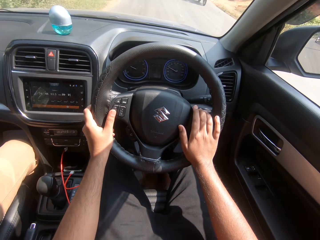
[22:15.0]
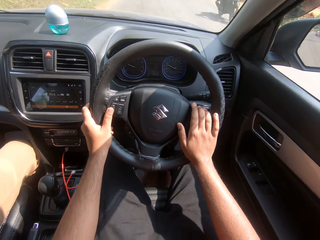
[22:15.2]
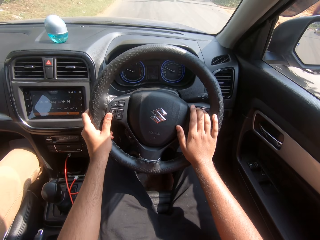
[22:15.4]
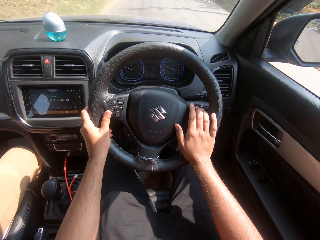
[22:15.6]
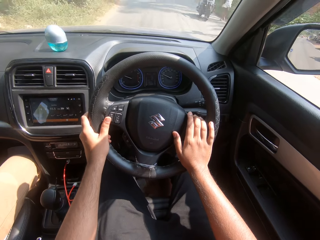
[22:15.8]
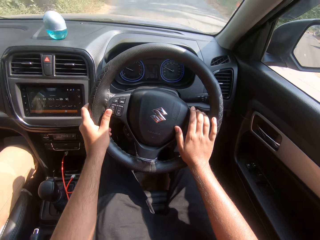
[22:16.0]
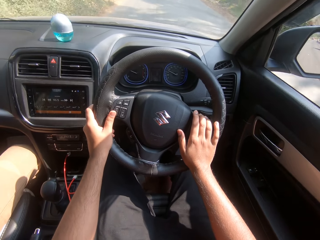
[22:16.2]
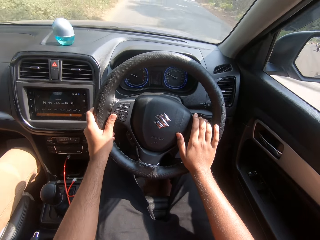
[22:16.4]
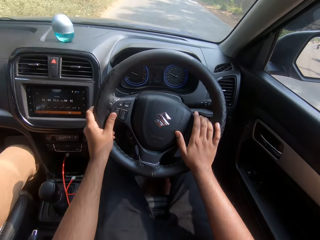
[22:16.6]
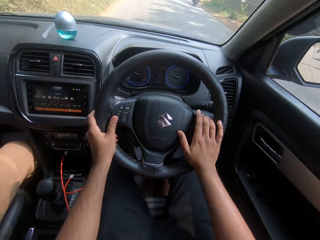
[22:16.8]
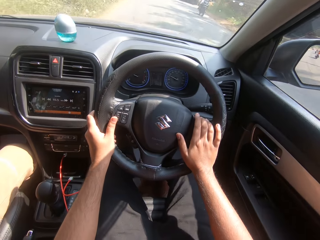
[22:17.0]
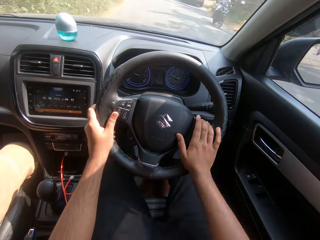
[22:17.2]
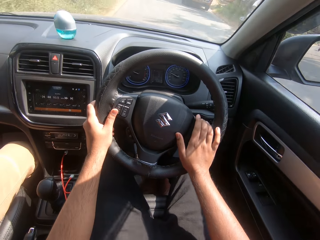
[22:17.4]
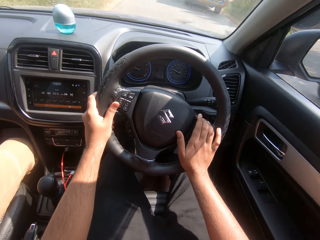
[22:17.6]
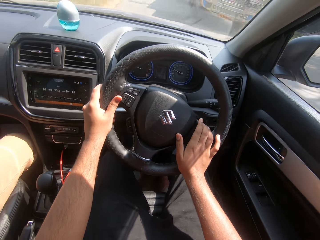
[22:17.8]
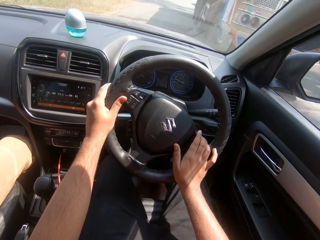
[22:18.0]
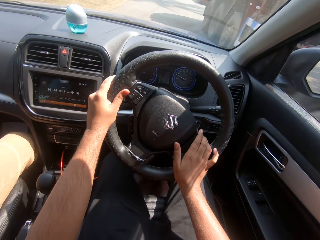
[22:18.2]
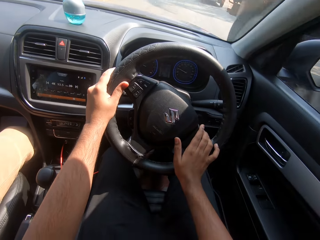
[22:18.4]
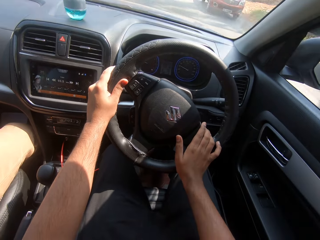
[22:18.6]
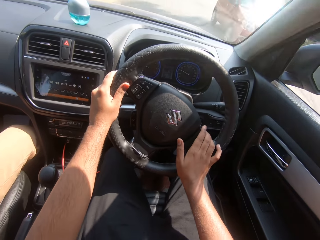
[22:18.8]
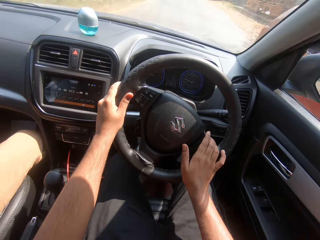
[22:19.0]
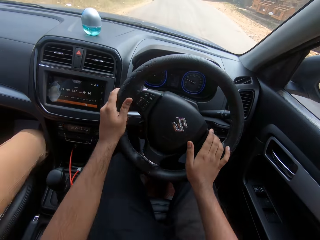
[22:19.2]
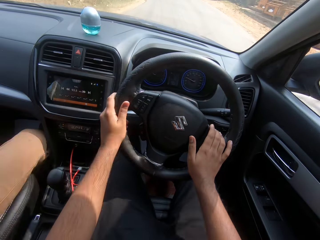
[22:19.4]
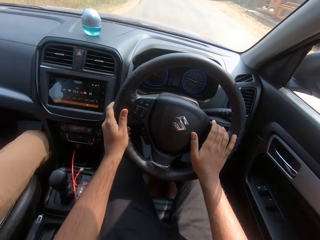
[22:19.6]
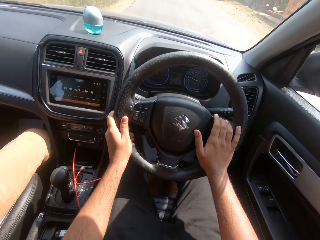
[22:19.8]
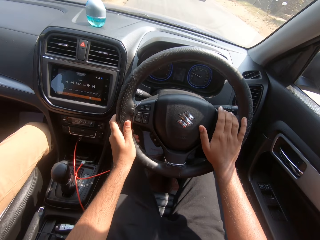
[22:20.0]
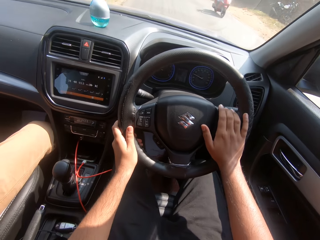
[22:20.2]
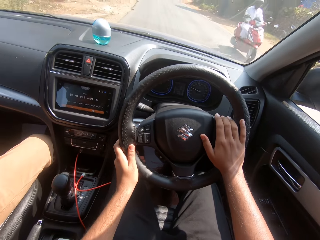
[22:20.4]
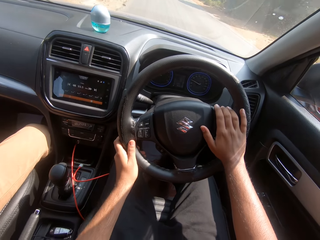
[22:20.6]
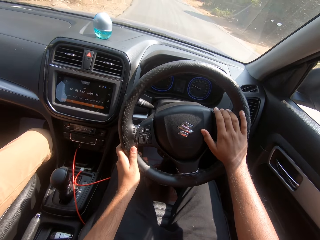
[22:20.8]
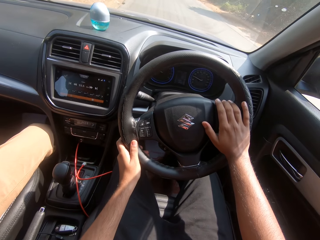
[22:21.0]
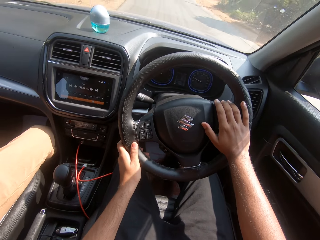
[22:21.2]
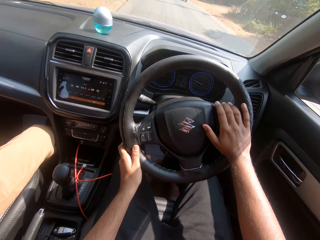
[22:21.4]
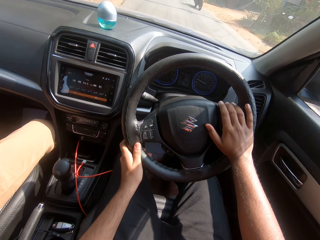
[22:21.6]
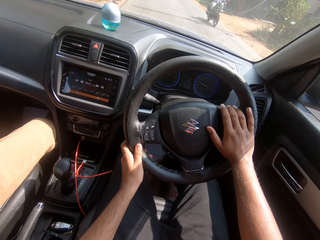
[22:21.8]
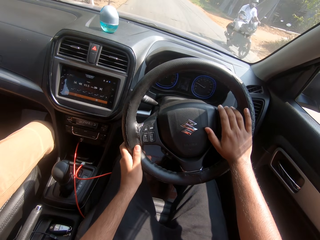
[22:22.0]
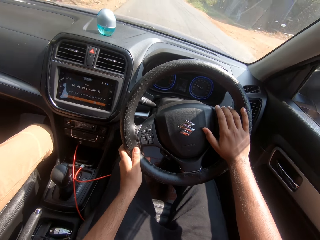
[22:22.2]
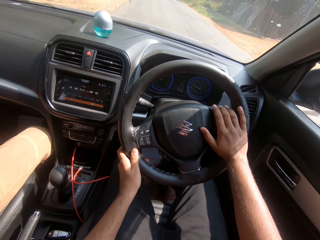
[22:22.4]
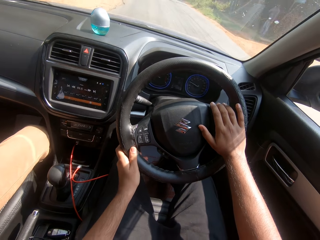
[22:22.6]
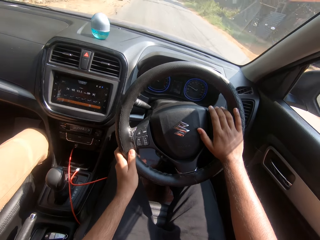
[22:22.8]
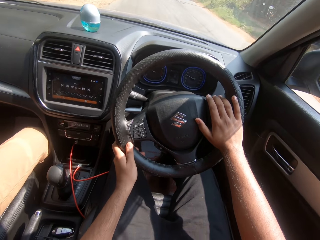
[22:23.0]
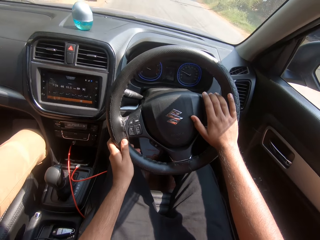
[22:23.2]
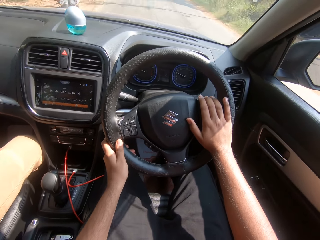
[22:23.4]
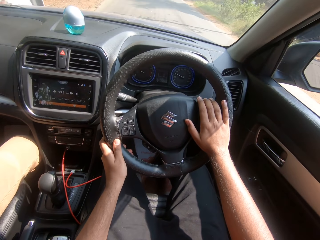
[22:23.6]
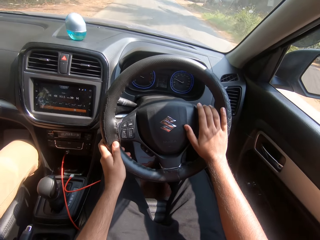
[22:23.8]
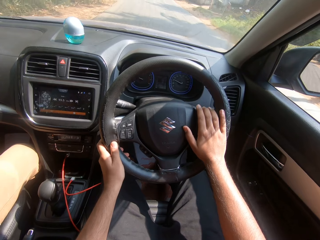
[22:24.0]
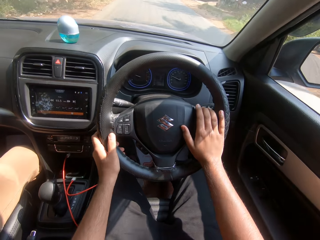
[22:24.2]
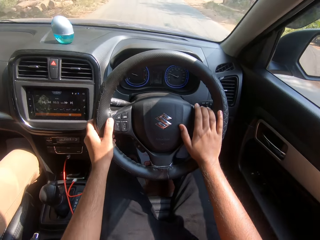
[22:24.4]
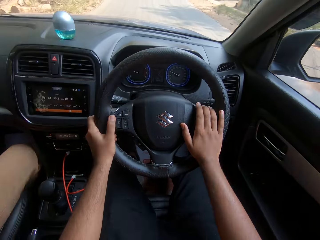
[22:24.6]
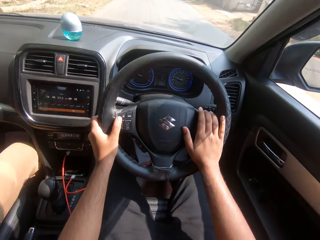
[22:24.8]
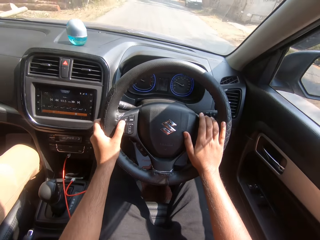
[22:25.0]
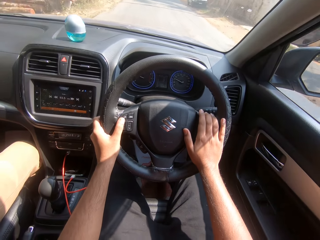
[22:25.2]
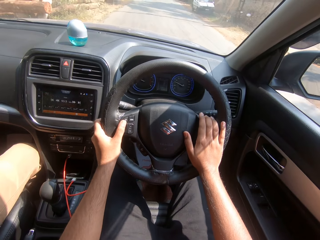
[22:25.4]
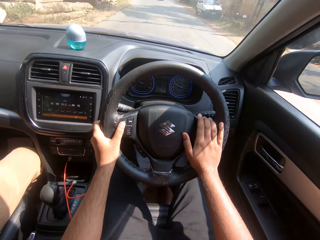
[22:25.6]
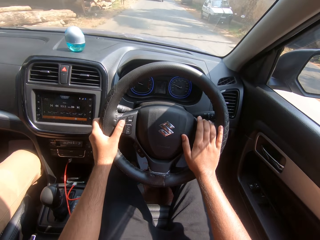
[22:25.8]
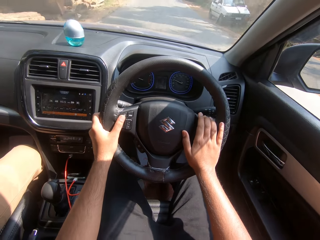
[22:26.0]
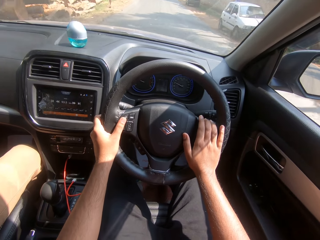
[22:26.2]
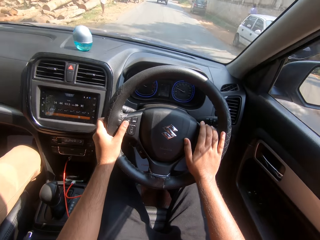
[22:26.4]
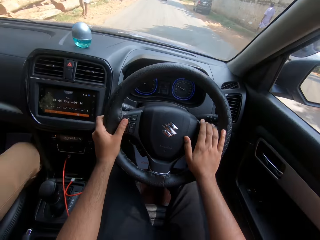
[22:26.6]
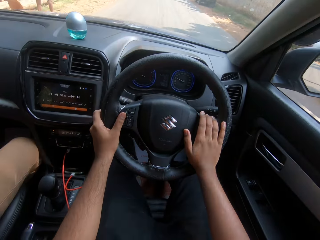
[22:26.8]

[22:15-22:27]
A motorcycle drives past the camera wearer. A motorcycle drives past them repeatedly. A truck drives past them. A red car drives past them. A motorcycle drives past them. A motorcycle drives past them again.

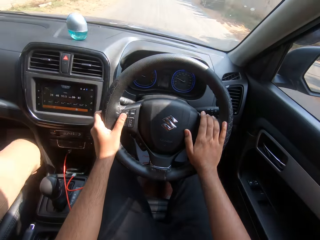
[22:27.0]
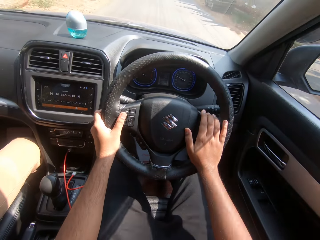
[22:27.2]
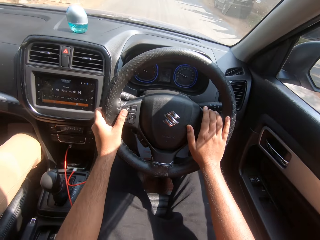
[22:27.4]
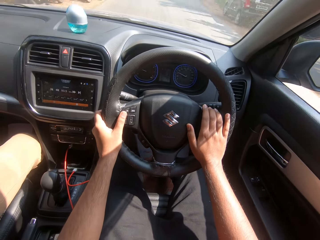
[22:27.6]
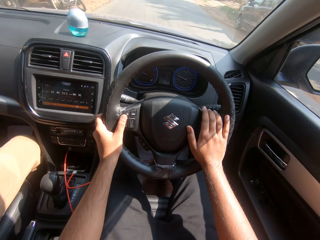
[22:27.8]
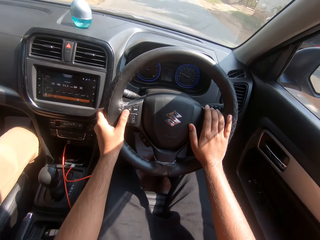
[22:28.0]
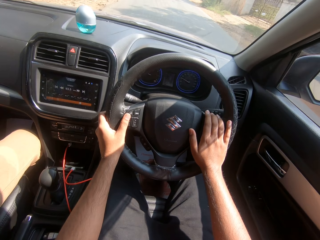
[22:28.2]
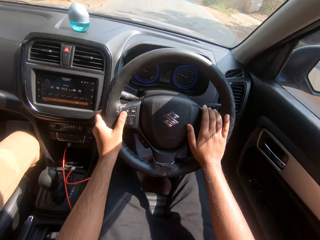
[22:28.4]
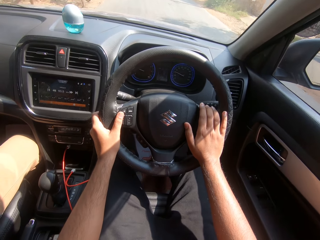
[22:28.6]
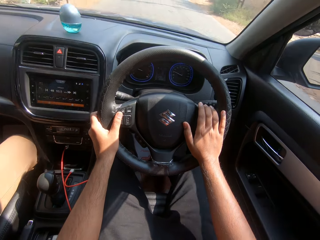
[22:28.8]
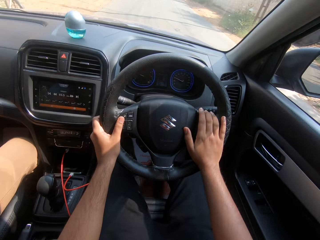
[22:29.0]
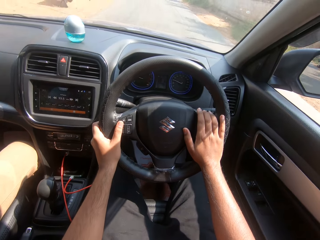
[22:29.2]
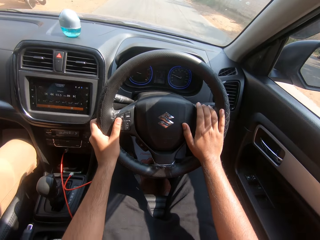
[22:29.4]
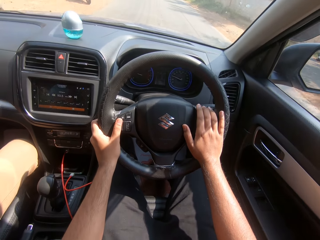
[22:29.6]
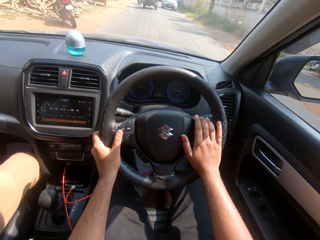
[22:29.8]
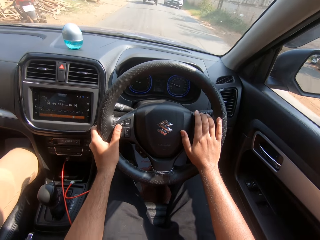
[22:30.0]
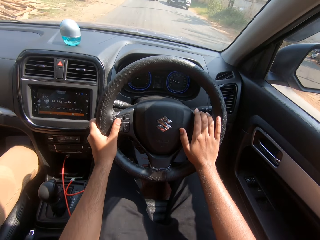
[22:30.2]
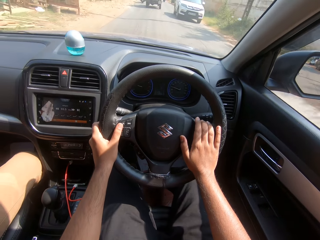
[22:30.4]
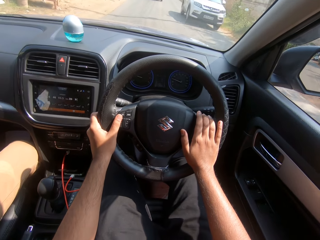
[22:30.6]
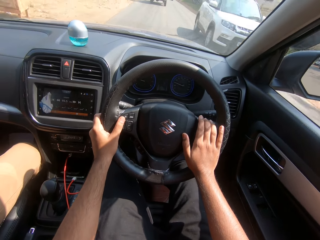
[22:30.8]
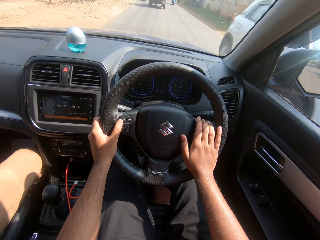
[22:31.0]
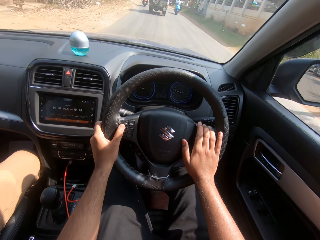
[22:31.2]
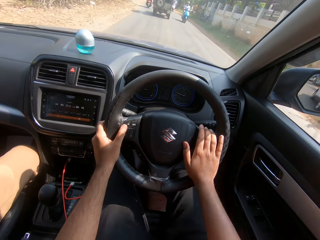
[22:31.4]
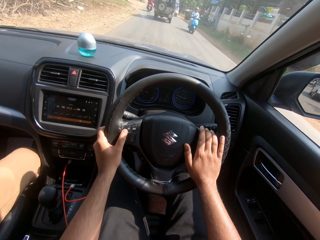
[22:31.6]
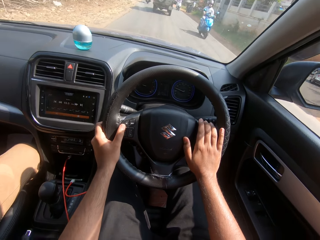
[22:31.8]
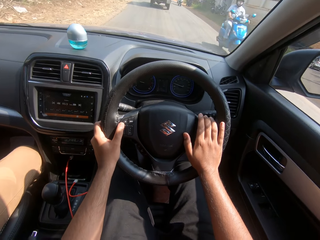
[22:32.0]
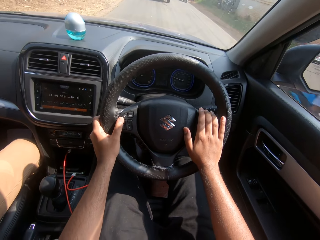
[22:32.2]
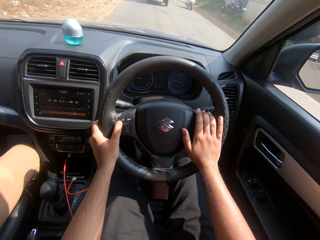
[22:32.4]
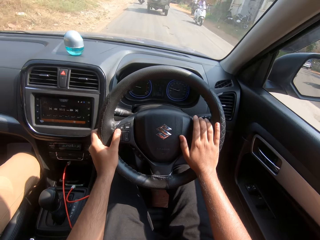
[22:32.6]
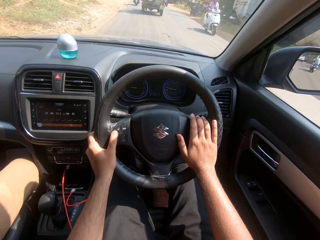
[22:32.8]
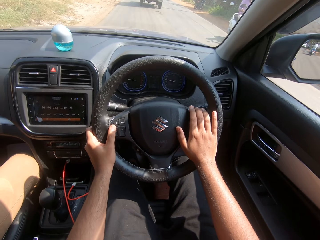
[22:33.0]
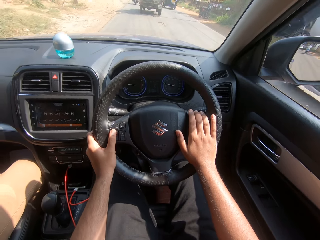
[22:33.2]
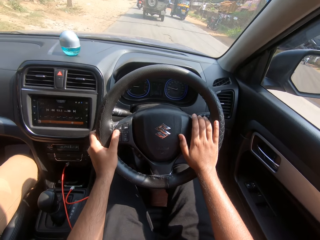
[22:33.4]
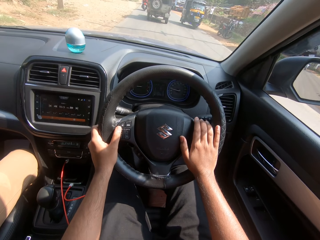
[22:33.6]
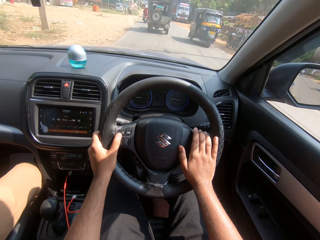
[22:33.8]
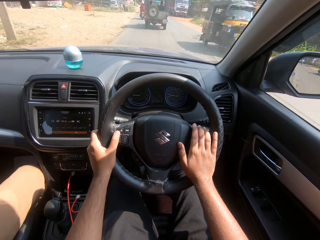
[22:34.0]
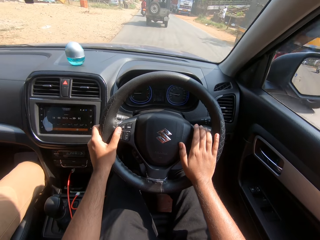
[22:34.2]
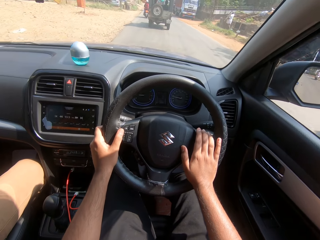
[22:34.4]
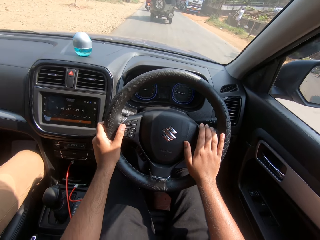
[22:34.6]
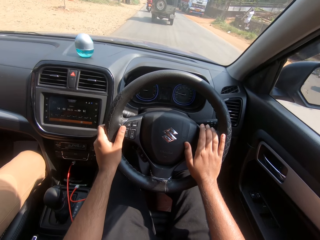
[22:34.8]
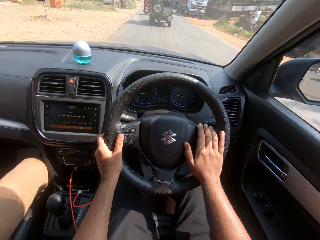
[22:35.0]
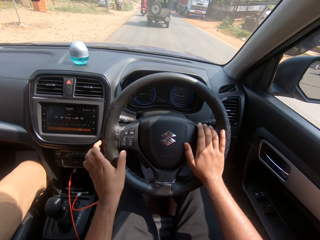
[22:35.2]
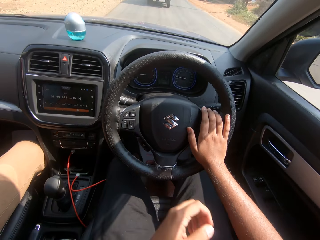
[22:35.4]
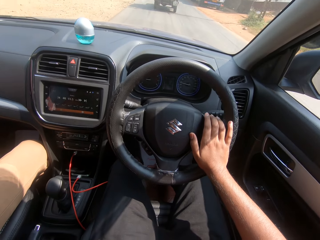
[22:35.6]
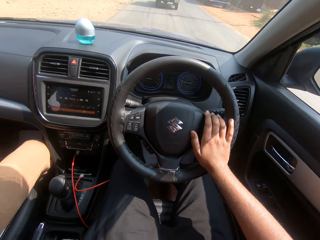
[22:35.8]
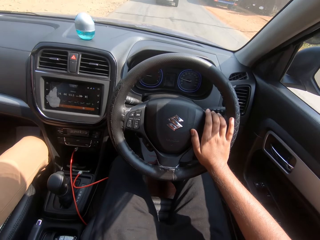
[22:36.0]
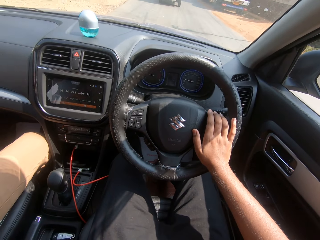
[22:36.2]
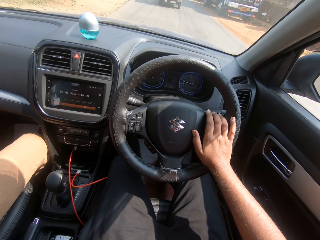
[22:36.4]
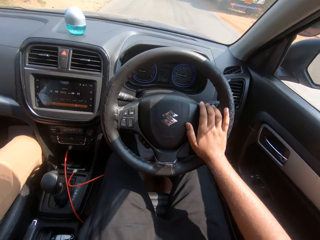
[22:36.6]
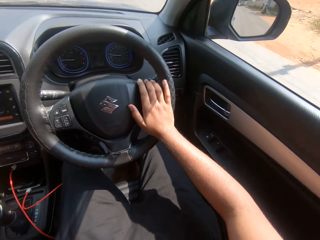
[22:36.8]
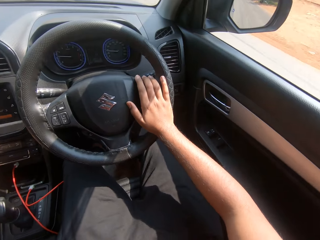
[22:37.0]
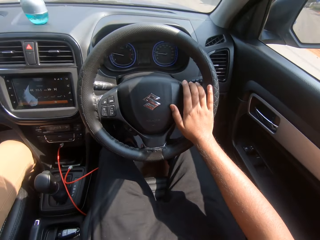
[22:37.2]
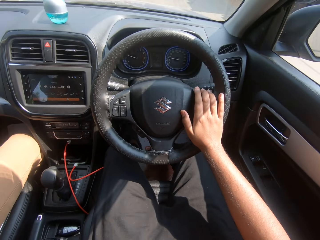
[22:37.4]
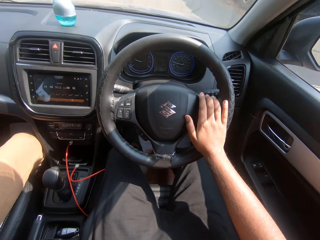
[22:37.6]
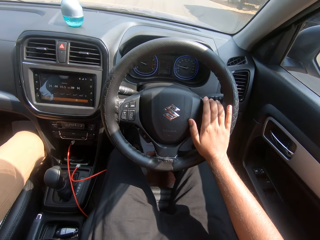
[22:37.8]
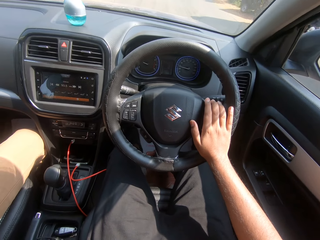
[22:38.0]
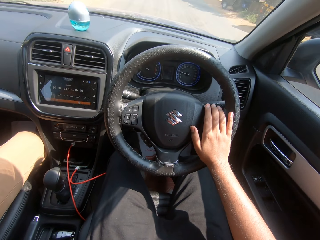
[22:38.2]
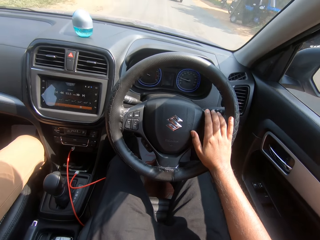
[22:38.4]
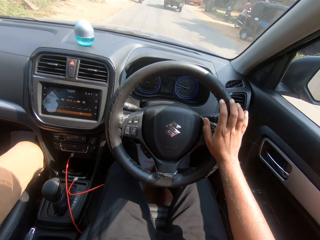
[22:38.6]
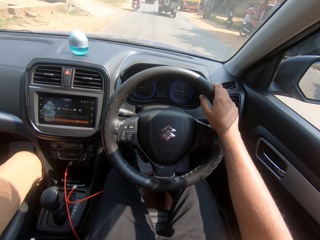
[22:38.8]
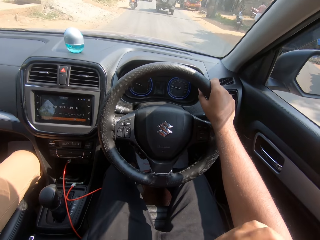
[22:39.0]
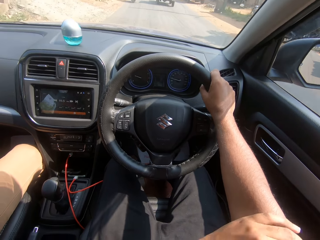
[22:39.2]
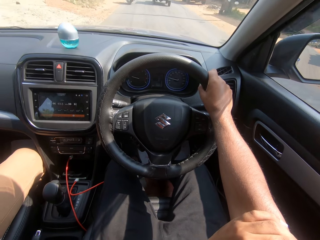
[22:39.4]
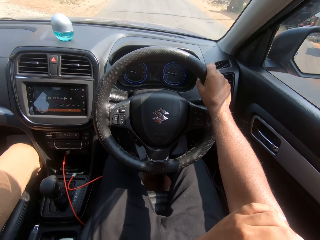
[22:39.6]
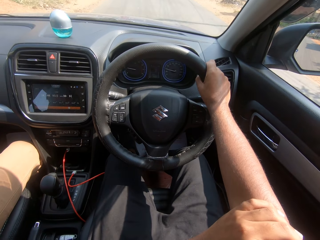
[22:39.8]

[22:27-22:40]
A white jeep drives past the camera wearer. A motorcycle drives past him. A motorcycle drives past him again. A tricycle drives past him. The camera wearer removes his left hand from the steering wheel. He moves his right hand on the steering wheel.
